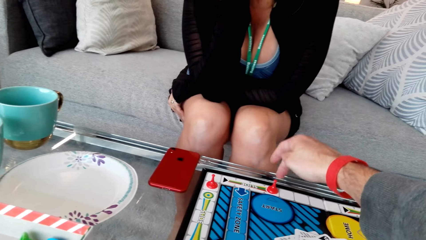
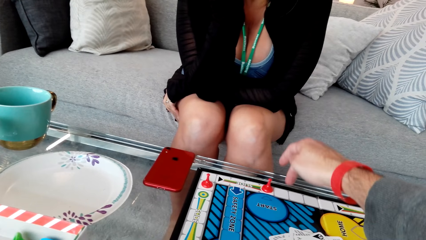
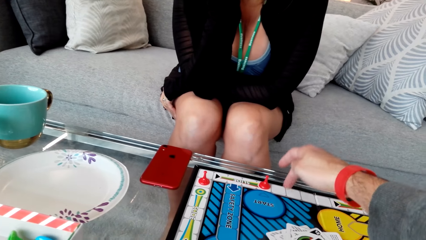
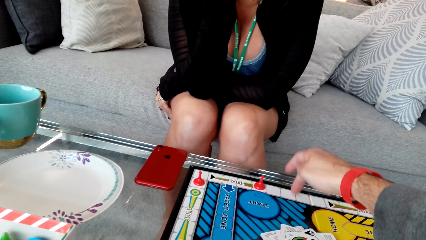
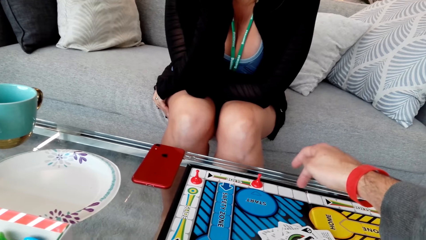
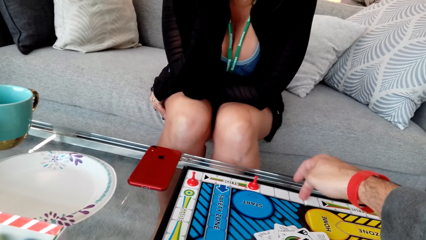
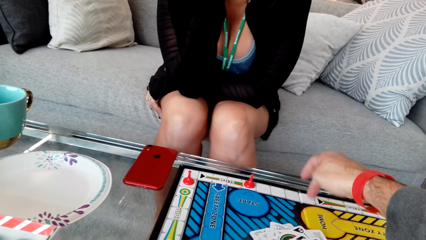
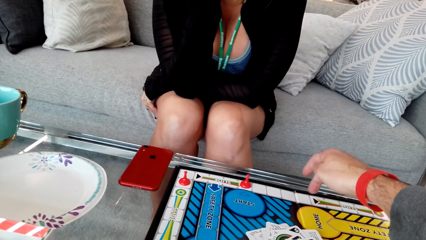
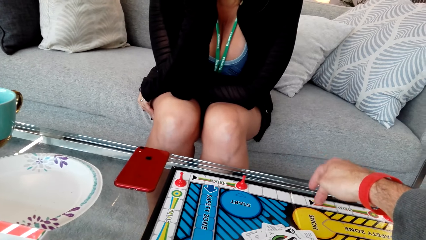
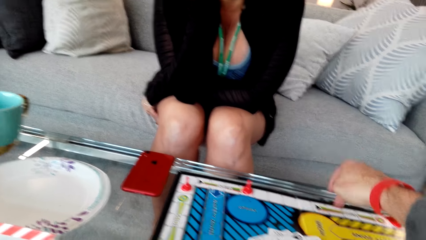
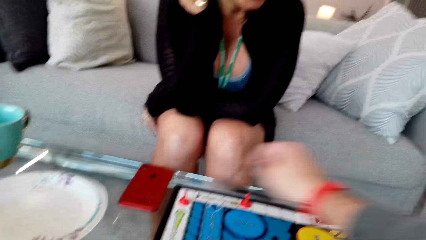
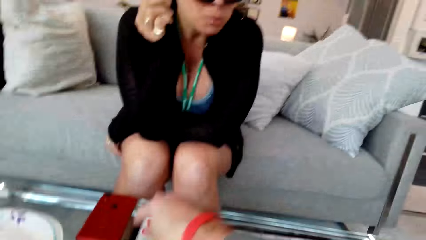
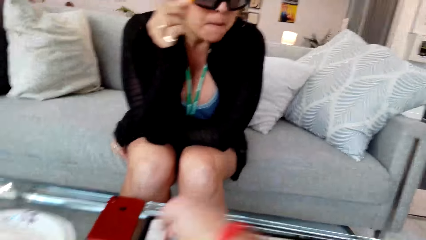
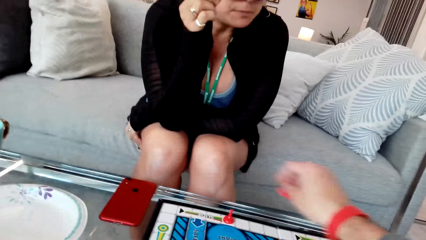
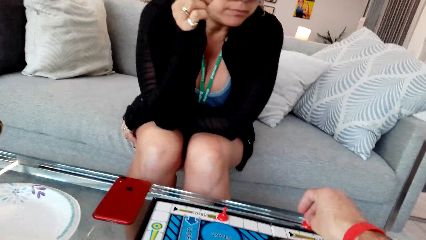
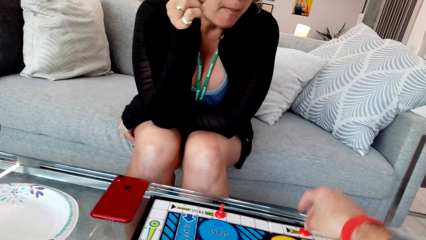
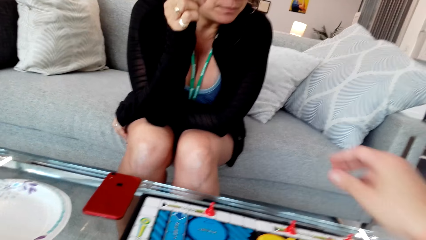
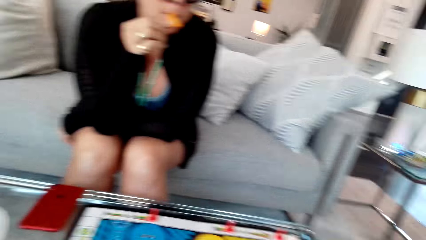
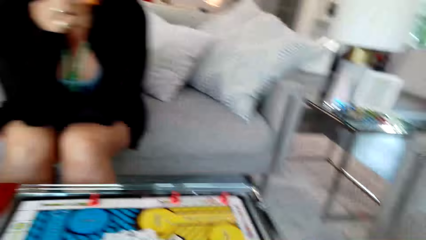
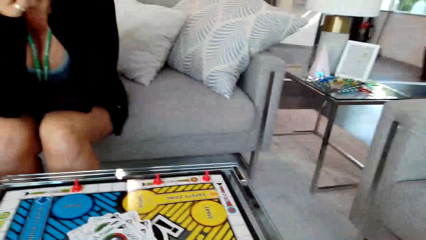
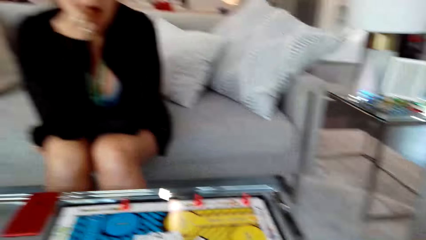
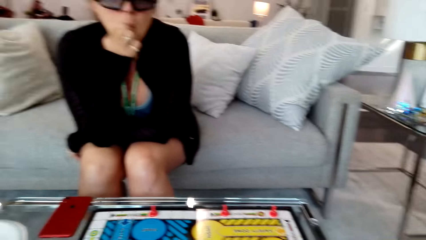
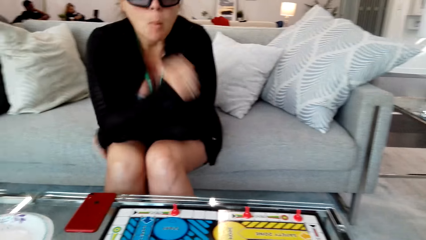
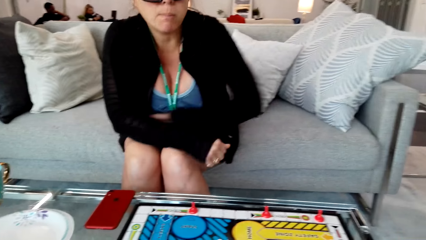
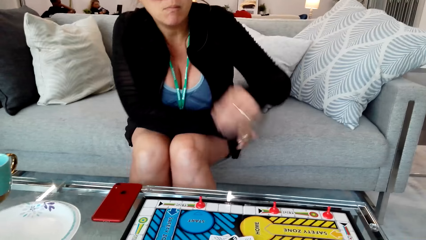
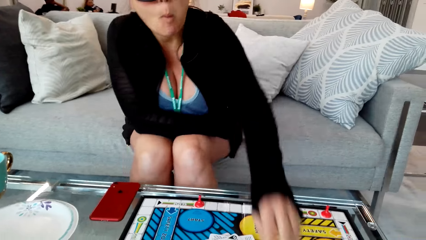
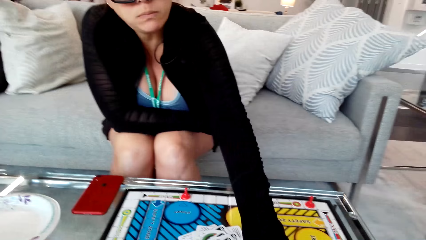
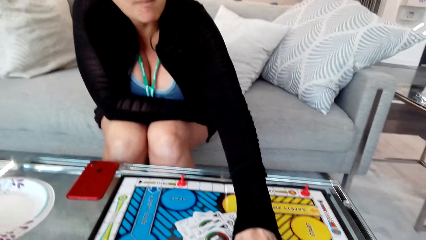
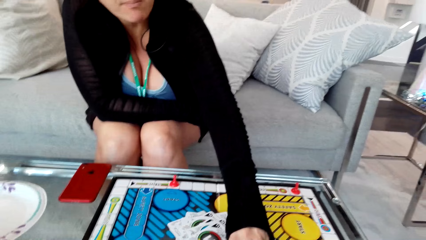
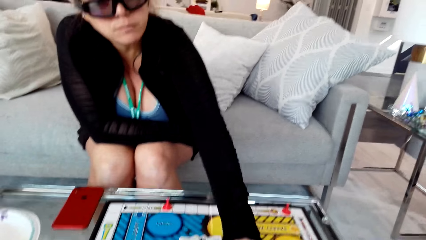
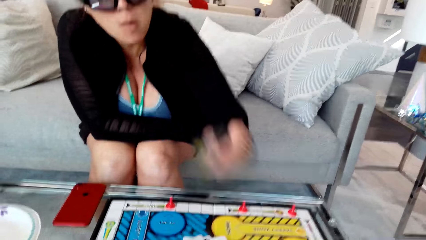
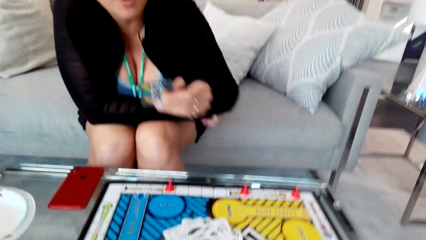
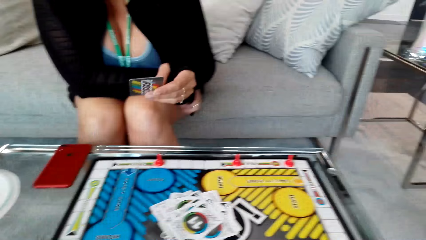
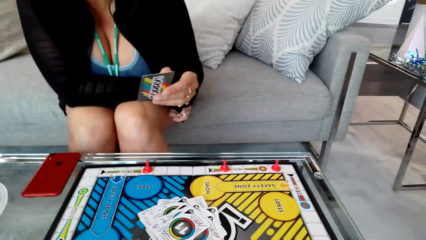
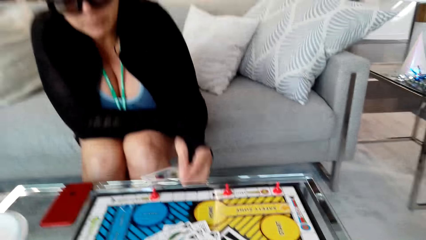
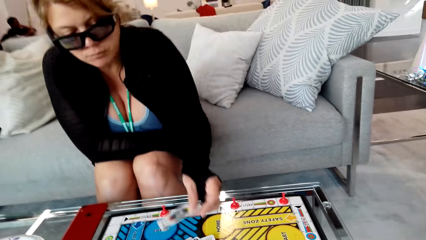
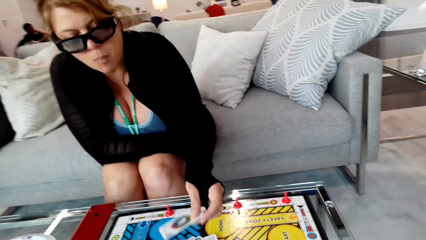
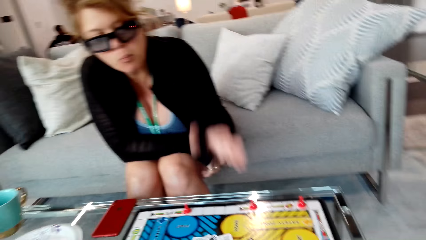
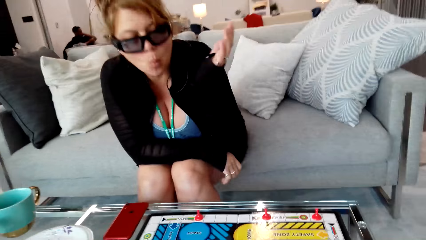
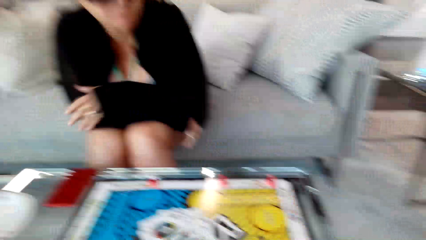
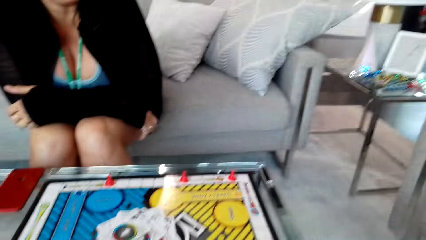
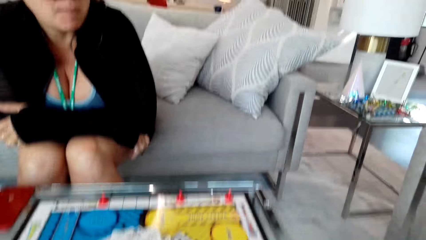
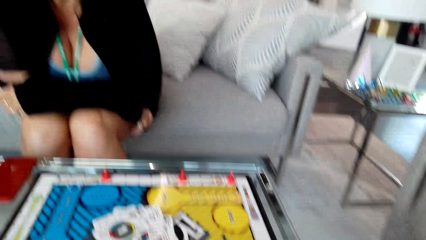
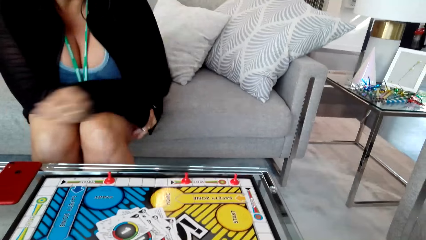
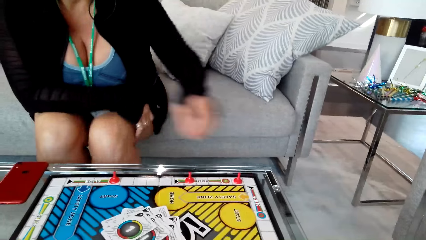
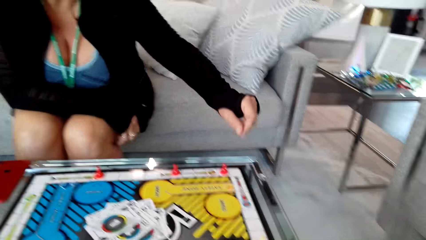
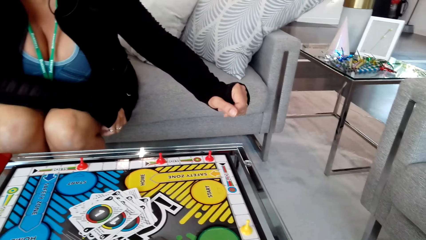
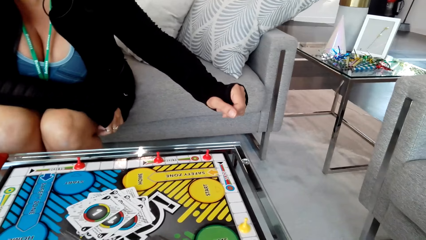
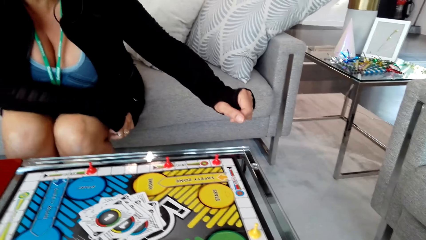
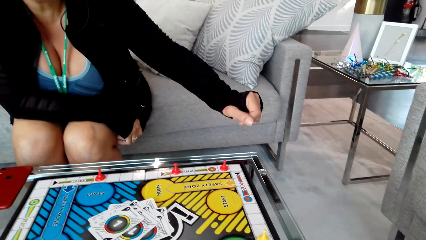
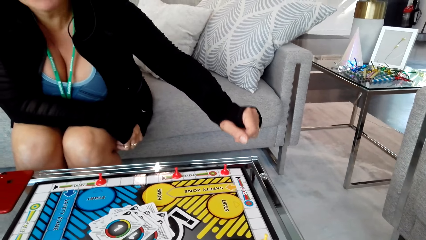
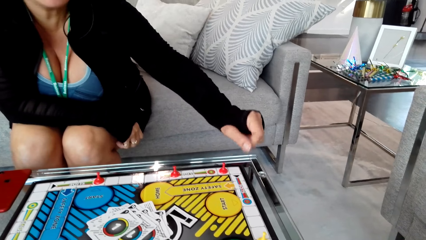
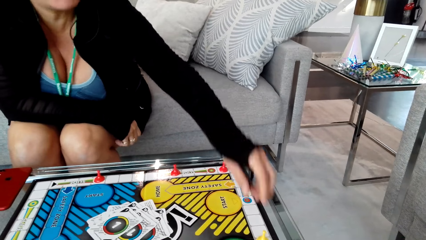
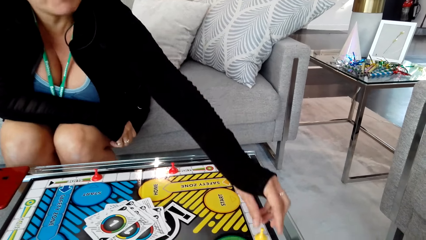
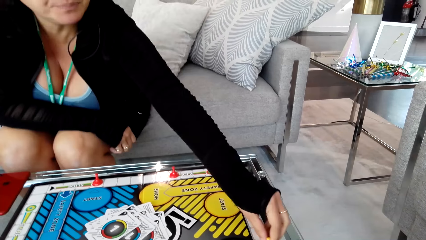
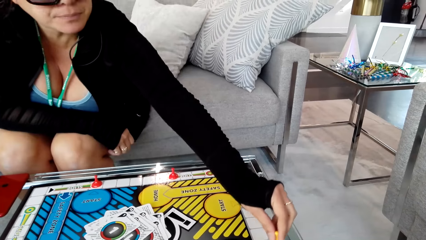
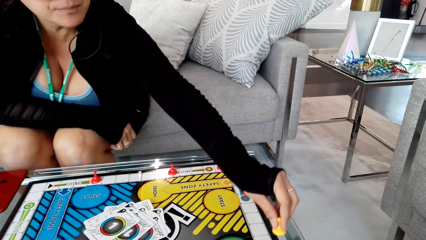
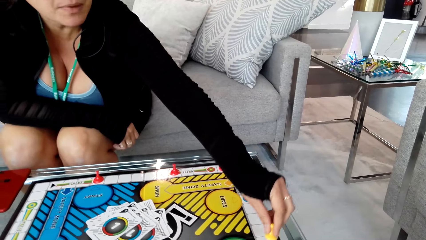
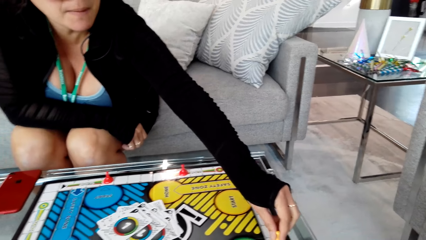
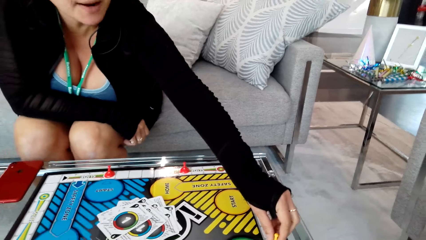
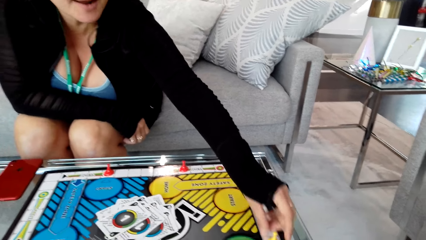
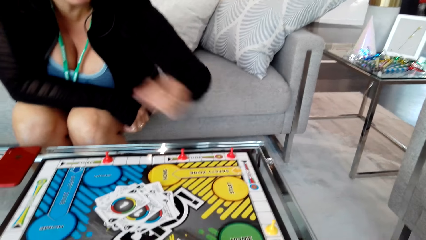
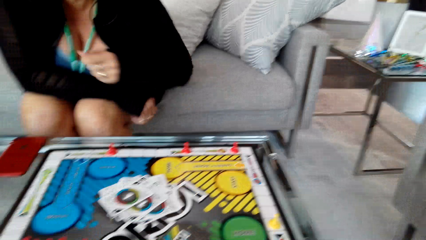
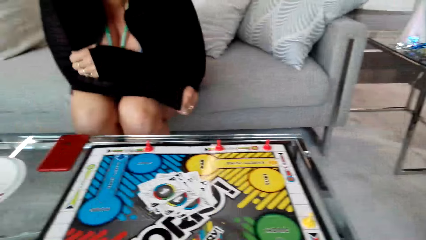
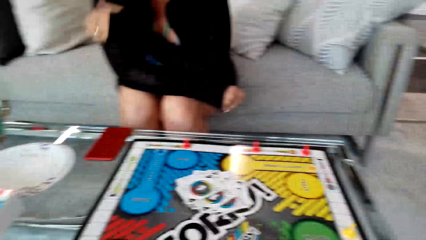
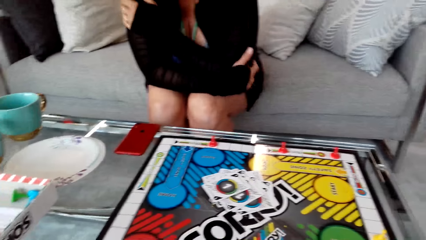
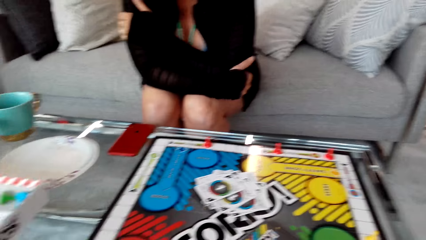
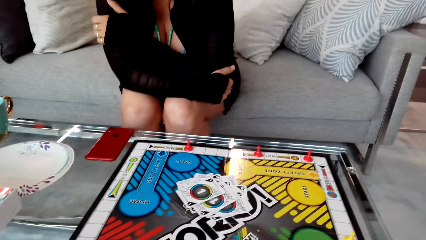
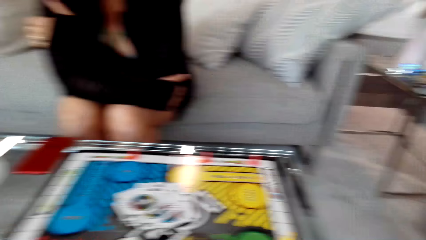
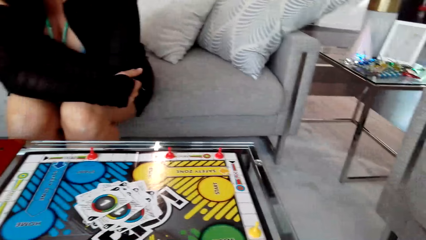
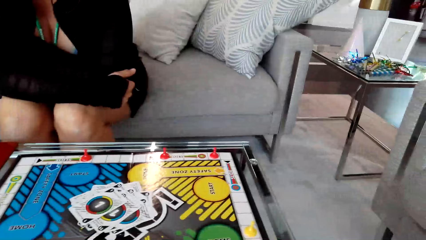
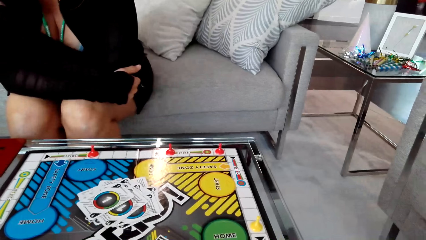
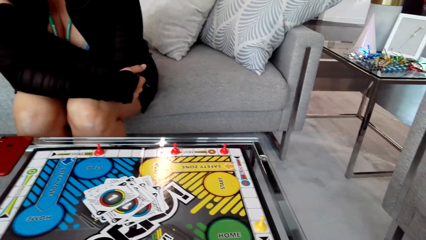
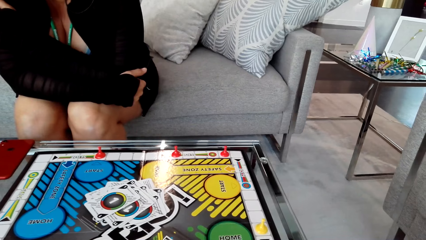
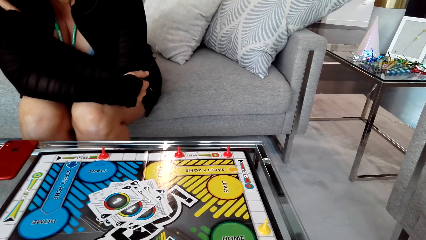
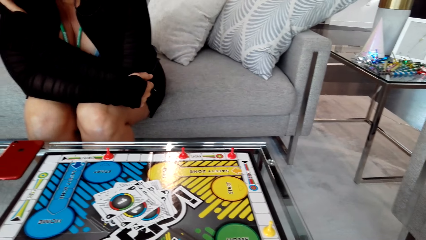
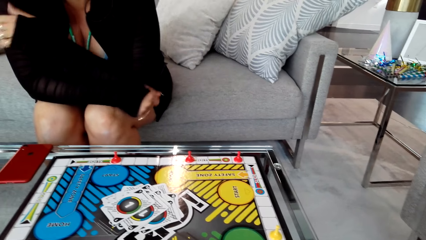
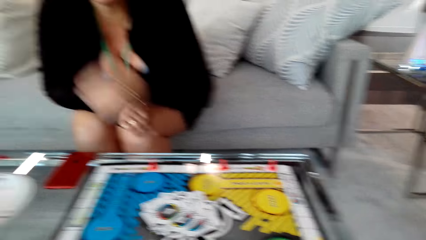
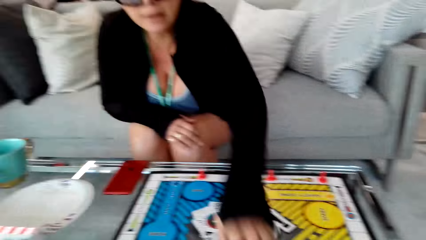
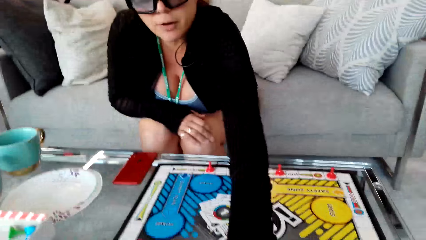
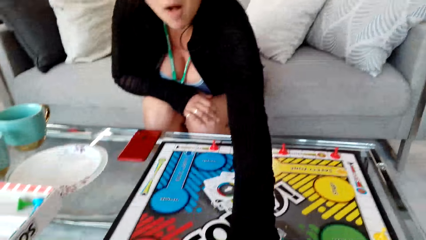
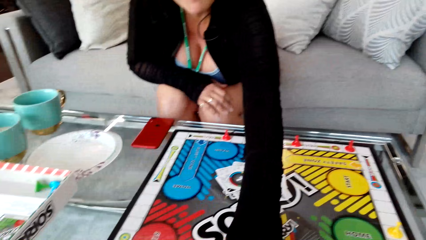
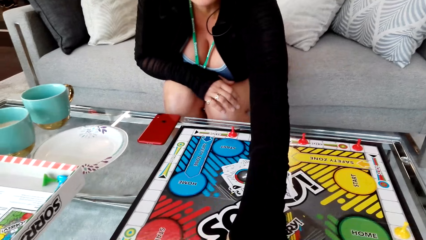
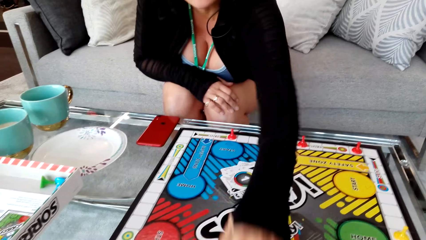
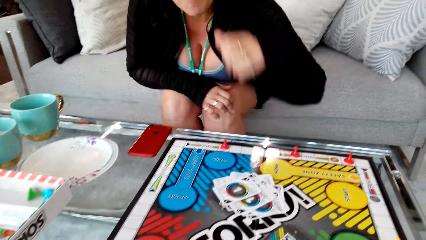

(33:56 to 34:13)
The camera wearer moves a pawn on the board. A woman picks a card. The woman drops the card on the board.
